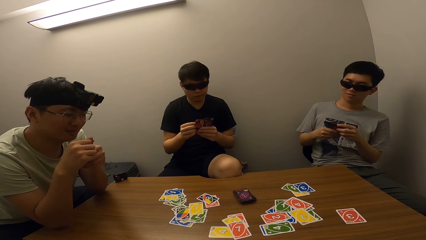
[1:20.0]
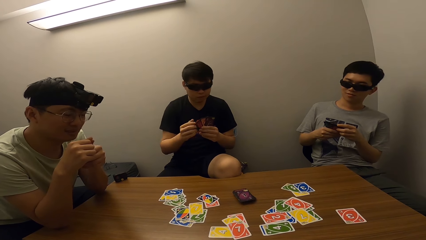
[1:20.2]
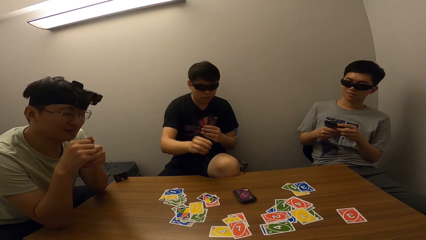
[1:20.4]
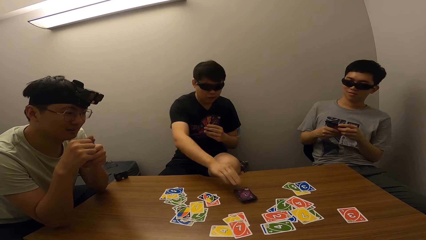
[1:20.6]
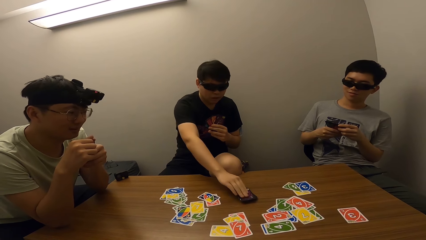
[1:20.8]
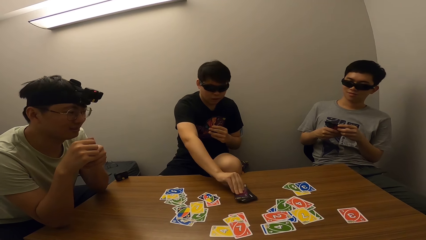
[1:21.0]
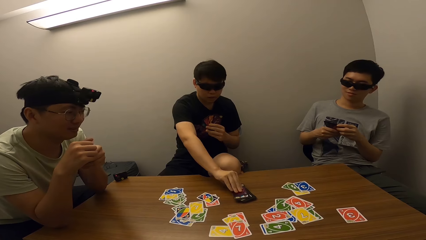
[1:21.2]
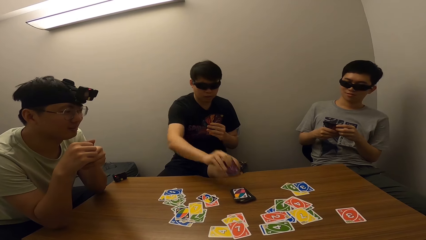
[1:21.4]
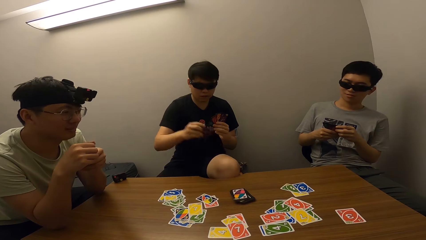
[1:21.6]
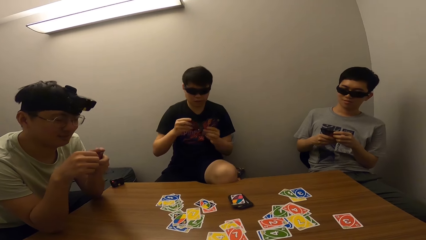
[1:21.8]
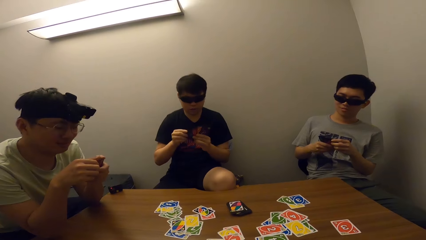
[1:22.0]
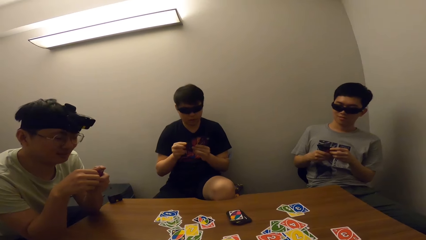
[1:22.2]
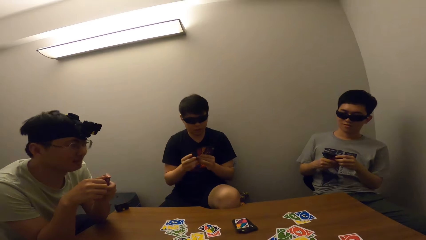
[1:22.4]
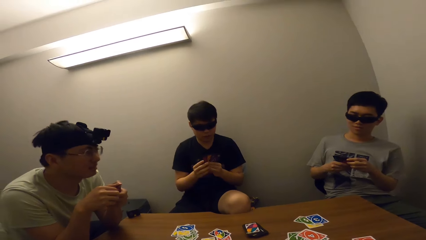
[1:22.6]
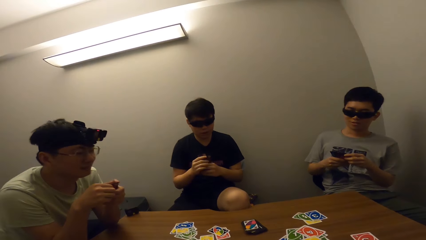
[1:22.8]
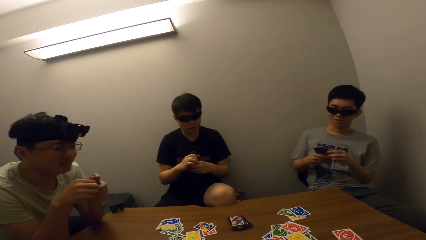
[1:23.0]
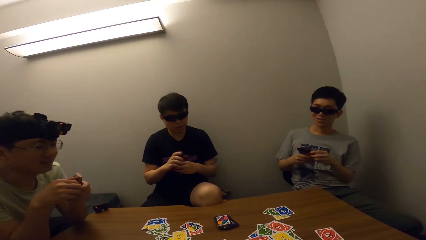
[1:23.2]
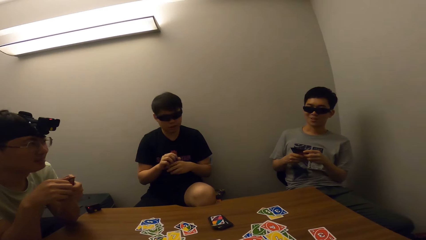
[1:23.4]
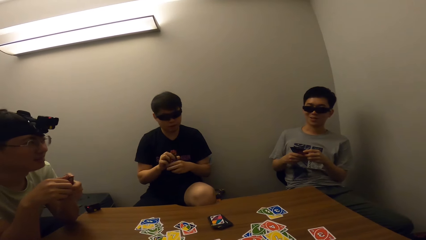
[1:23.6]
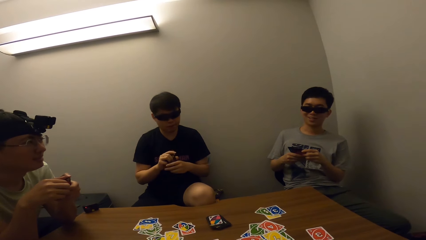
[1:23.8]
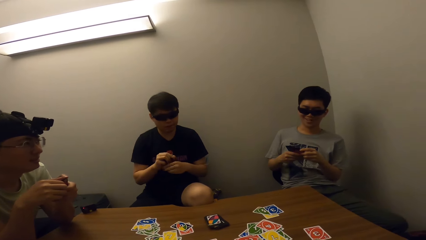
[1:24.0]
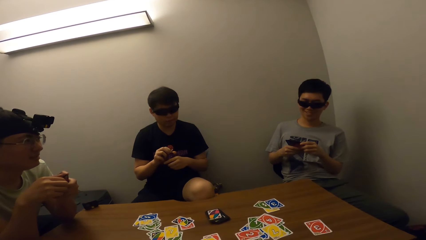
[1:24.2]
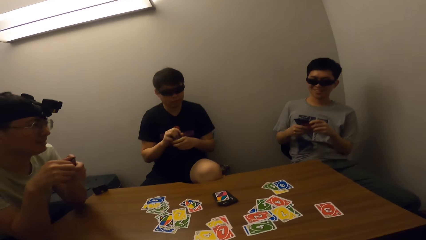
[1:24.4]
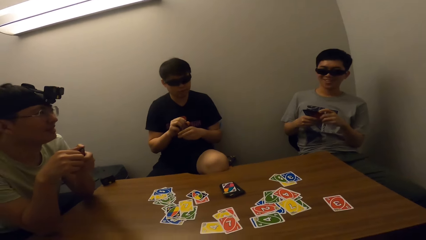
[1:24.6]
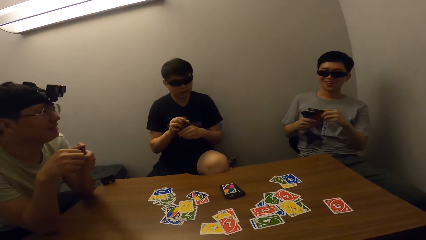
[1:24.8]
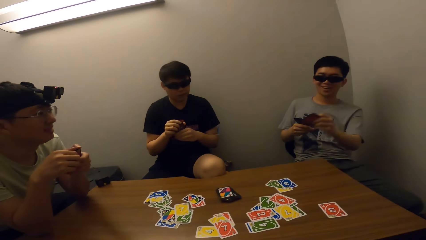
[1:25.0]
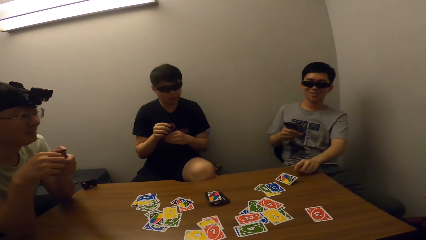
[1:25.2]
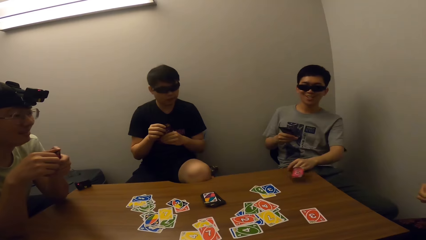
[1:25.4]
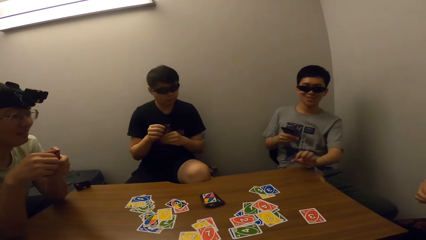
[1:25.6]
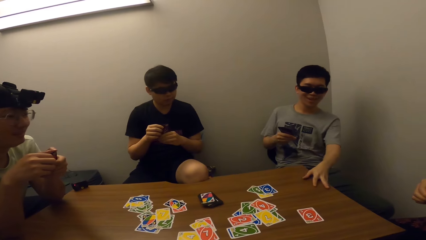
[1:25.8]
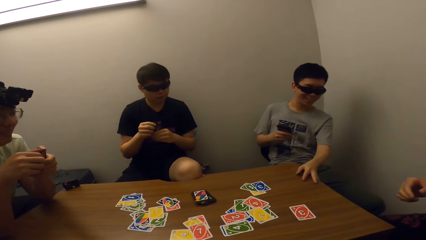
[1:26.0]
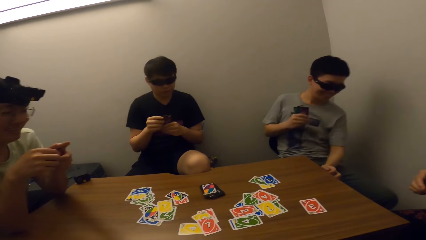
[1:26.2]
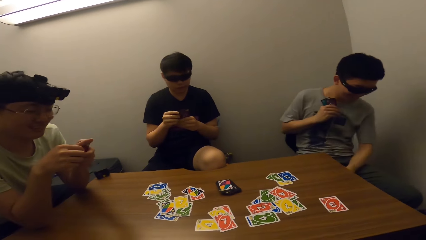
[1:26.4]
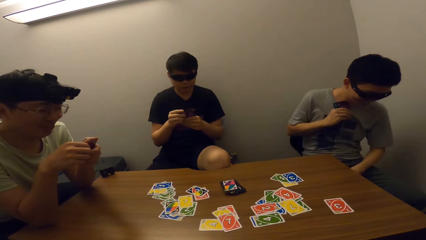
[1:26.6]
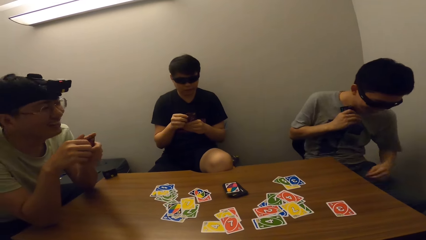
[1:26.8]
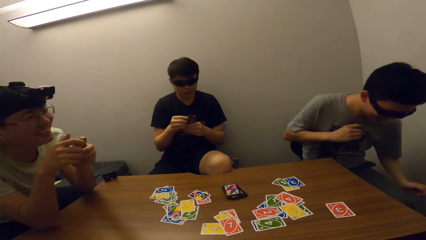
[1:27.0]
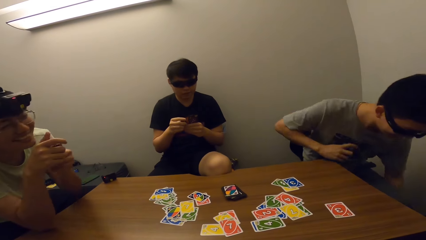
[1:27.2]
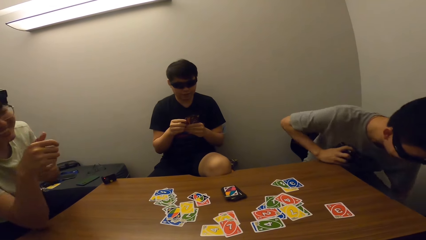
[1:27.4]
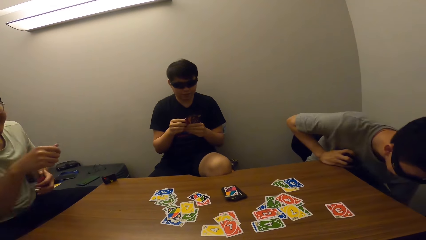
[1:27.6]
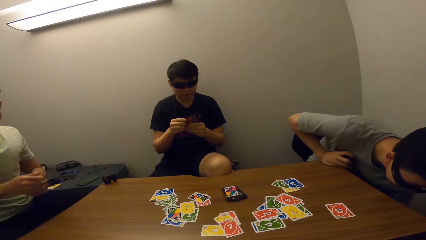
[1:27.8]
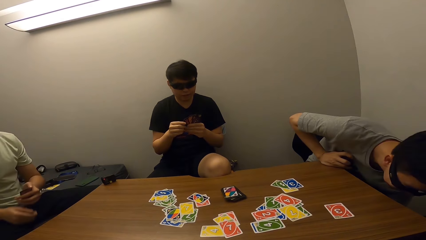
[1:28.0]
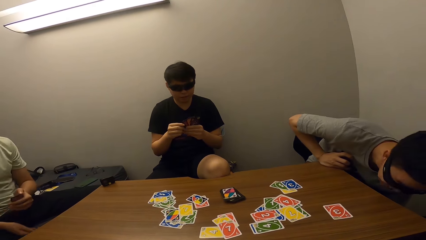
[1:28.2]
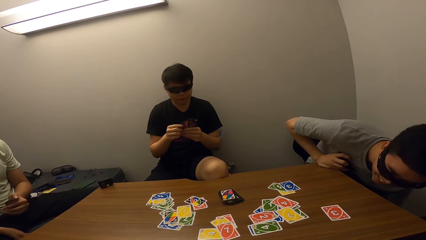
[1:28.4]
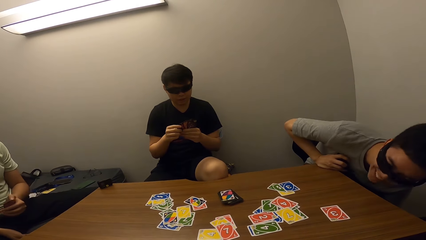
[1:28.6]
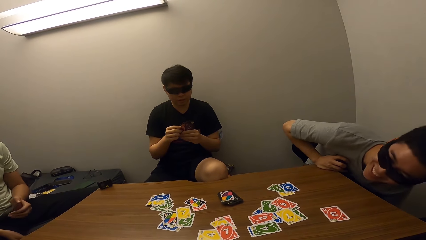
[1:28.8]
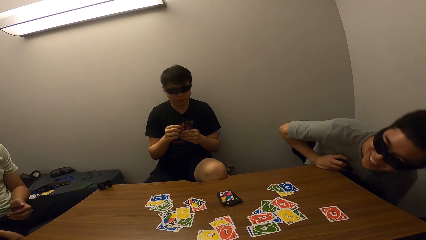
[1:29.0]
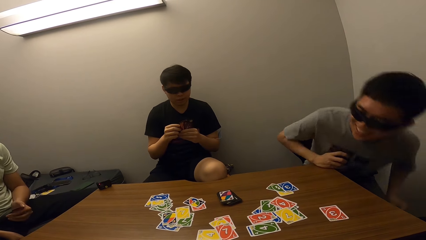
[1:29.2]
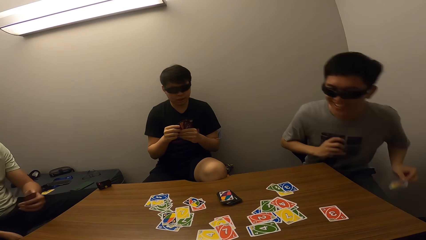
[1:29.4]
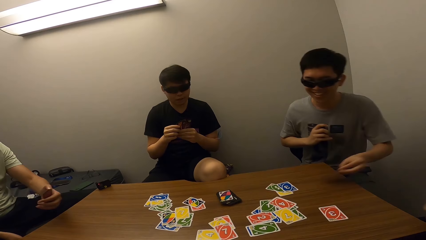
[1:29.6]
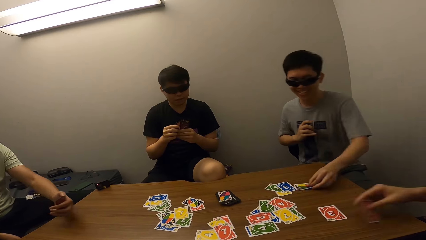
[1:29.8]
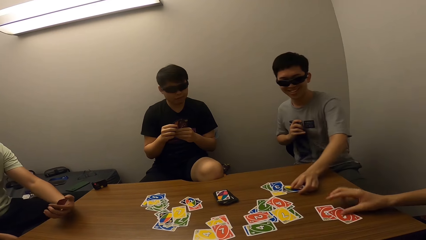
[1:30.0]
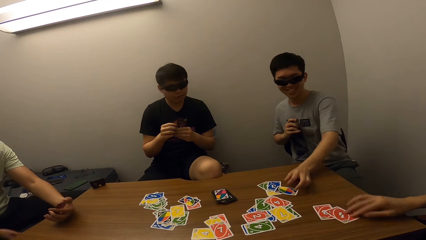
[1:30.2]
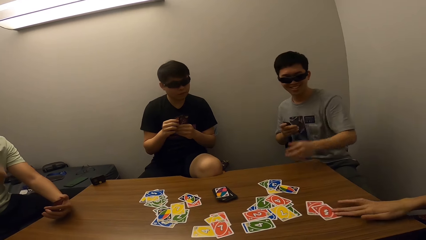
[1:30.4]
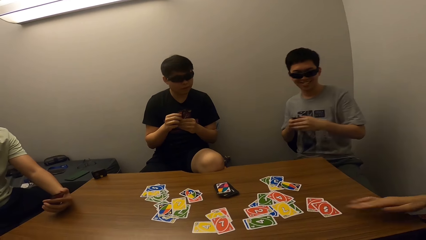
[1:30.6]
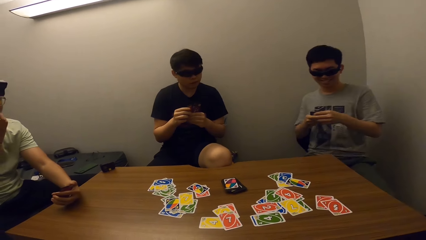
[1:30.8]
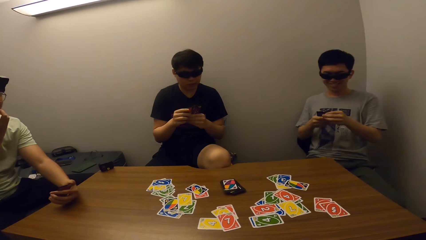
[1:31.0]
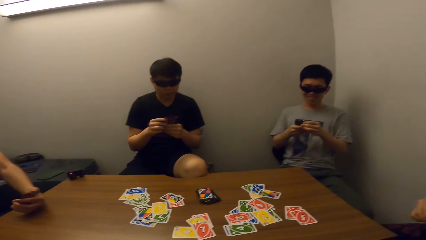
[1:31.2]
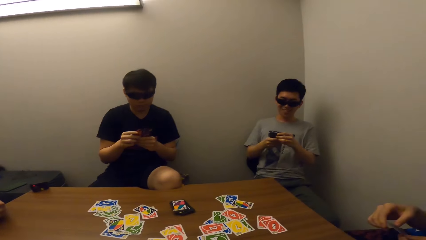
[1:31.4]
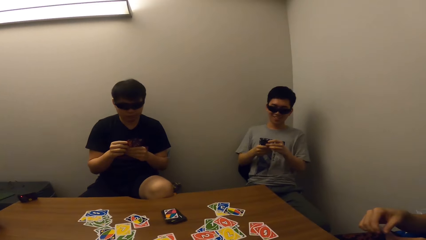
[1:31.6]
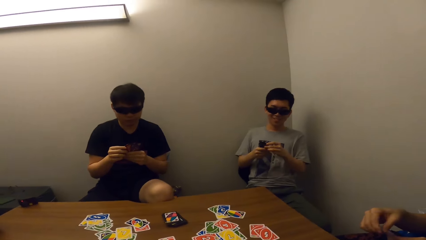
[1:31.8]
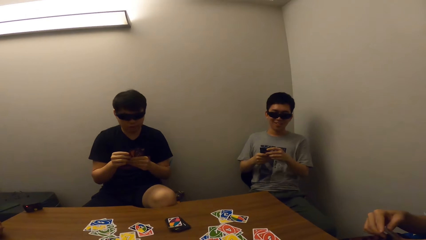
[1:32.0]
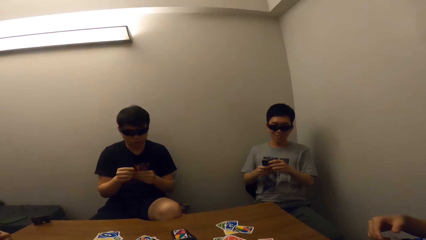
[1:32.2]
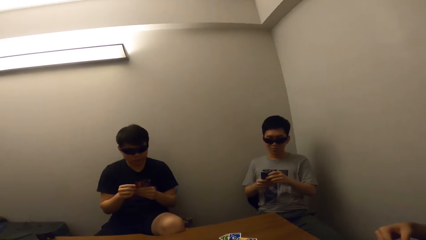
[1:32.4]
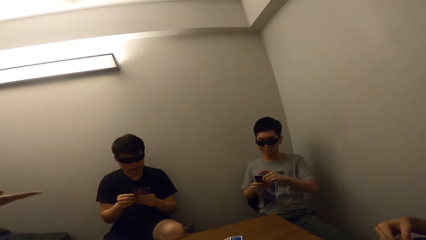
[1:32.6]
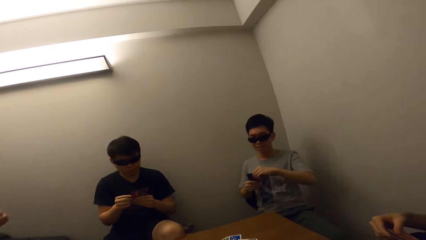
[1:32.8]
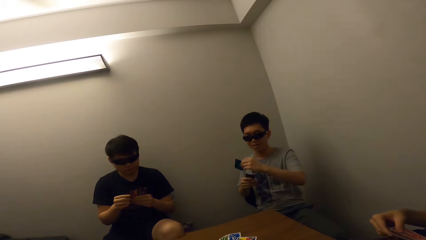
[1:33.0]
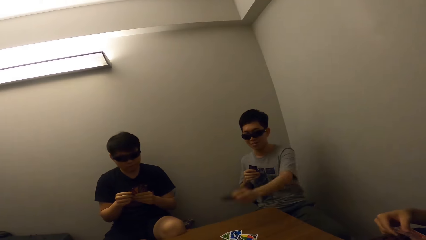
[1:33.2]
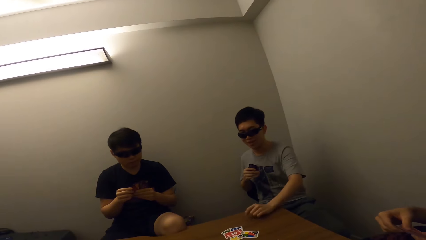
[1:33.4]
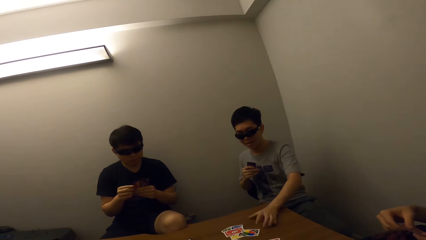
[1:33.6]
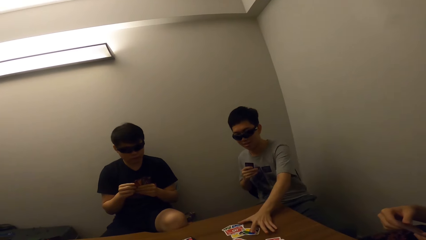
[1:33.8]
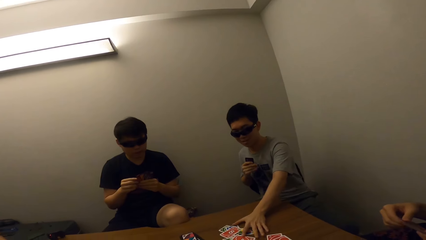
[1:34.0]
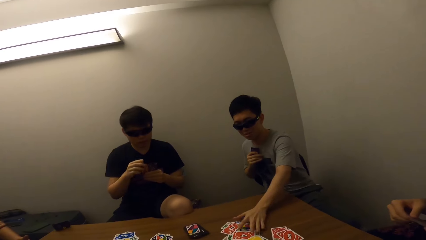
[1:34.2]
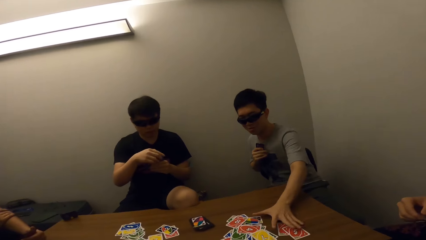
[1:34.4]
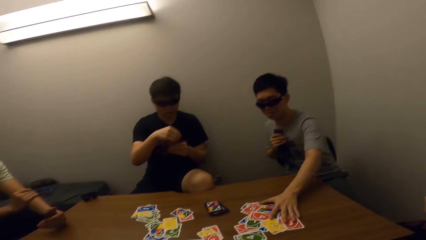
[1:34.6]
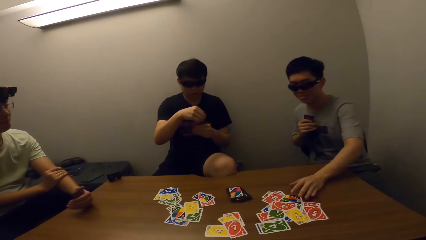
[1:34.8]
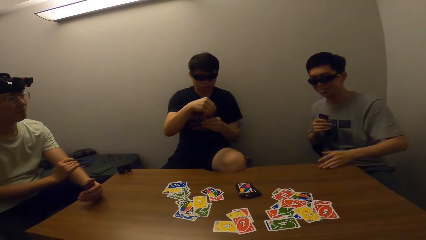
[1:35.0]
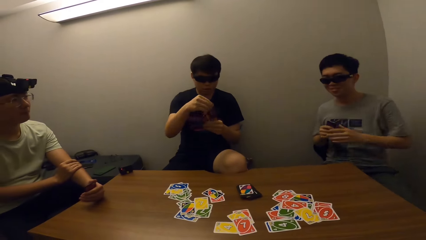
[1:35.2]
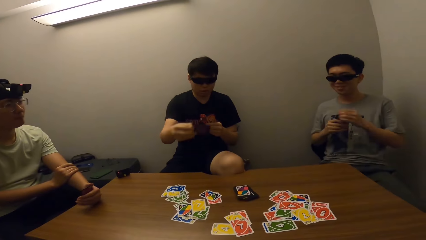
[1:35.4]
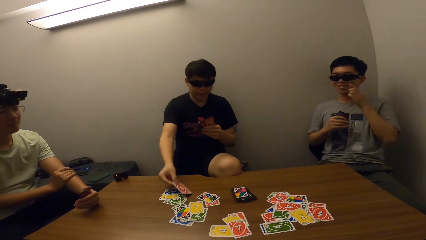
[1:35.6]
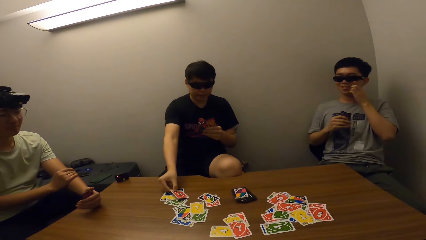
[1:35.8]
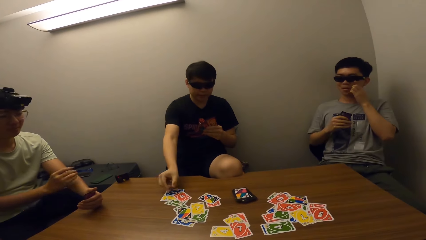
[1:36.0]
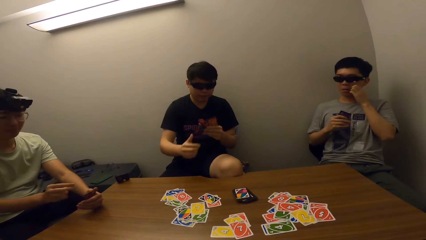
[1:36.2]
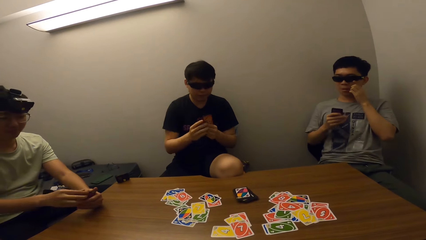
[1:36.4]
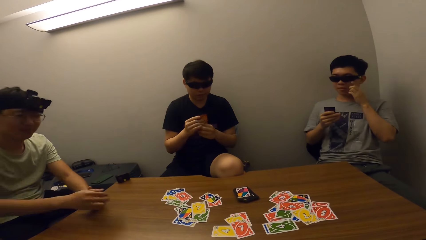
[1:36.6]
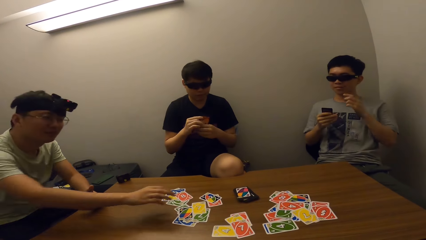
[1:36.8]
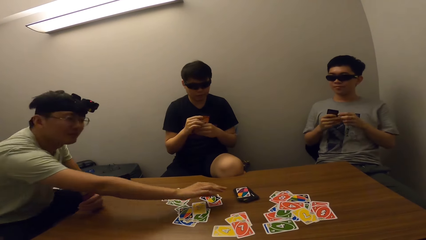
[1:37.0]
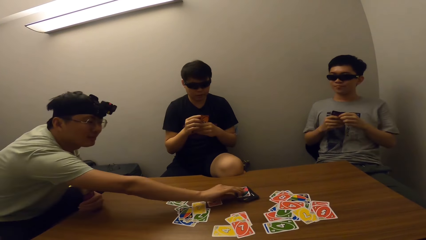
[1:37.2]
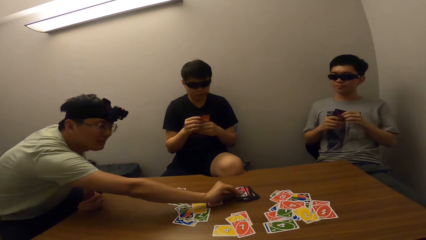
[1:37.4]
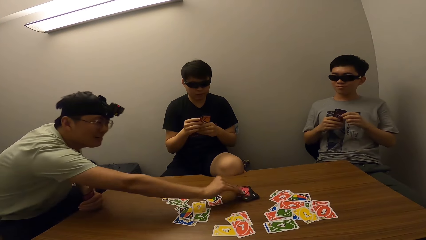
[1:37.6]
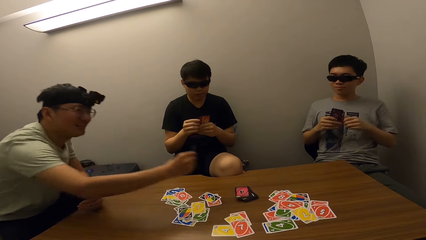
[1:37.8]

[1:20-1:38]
A boy talks to a man. Another man picks a card from the deck. The boy looks at the cards, throws a card on the table, picks a card from the floor and drops the card on the table. A third man places a card on the table. The boy places a card on the table and collects the cards. The second man places a card on the table. The first man picks a card from the deck.
